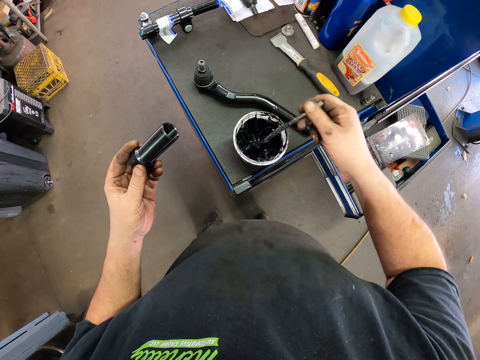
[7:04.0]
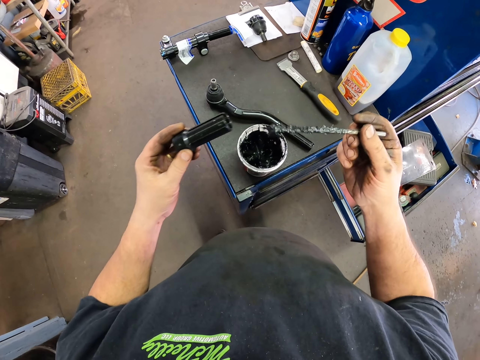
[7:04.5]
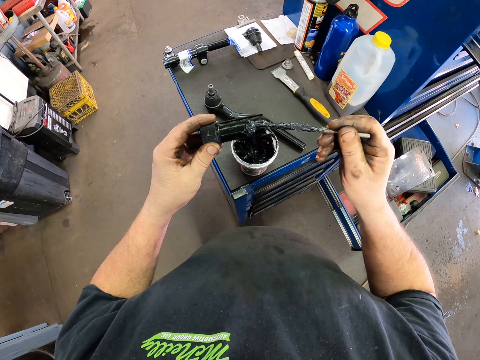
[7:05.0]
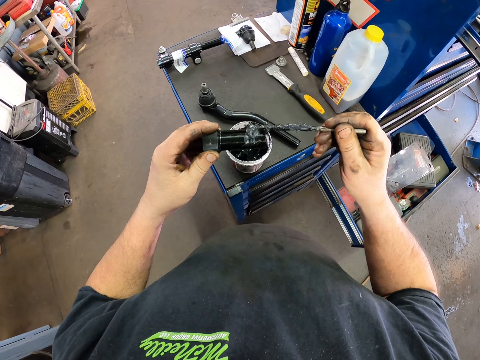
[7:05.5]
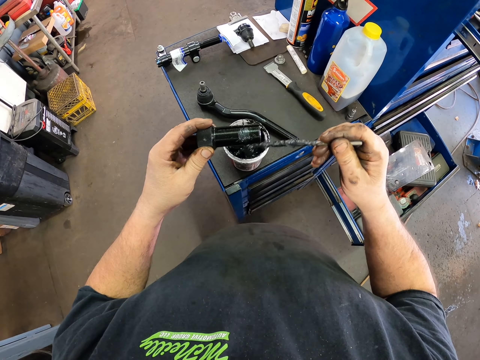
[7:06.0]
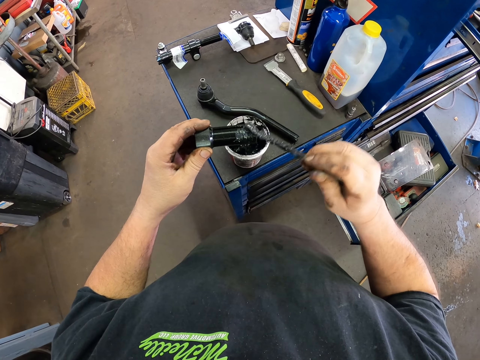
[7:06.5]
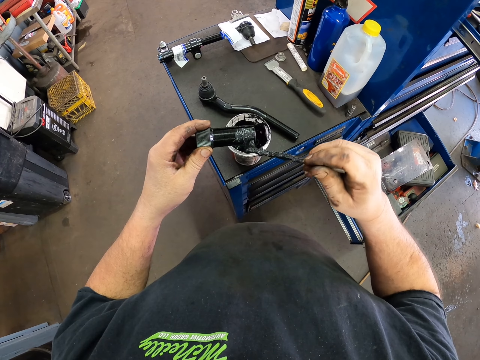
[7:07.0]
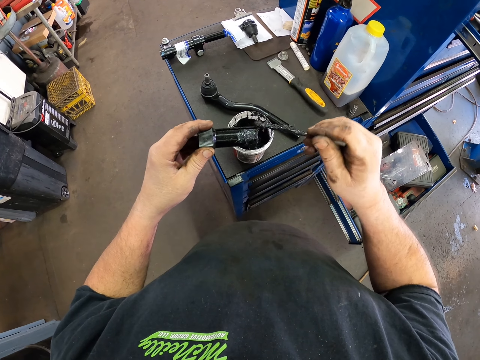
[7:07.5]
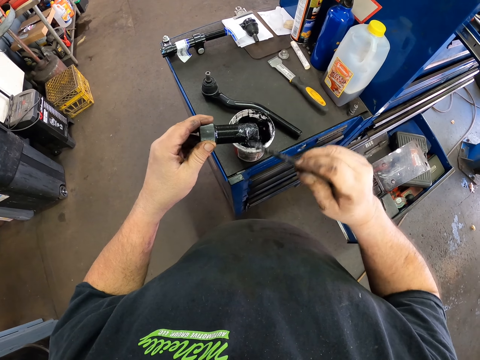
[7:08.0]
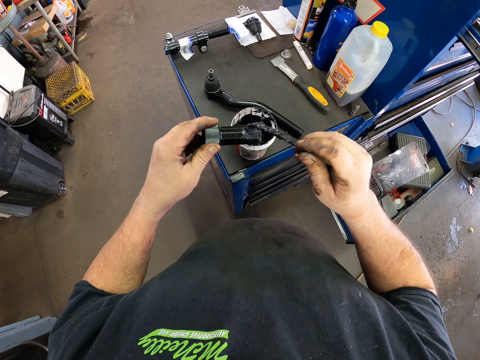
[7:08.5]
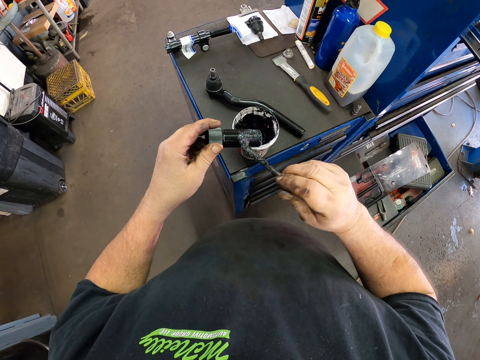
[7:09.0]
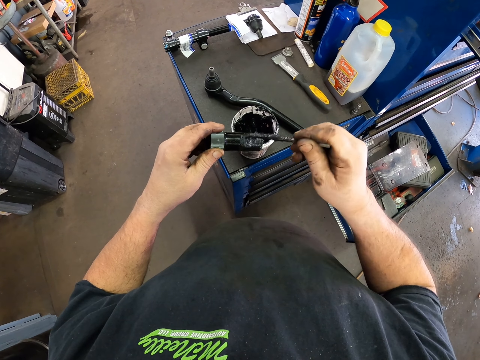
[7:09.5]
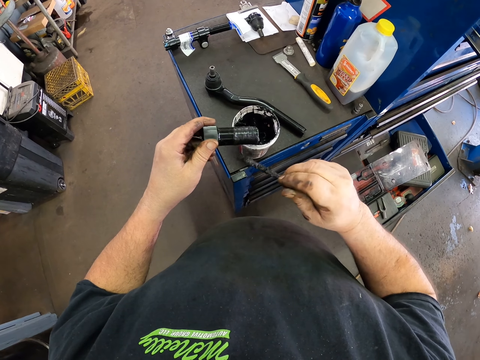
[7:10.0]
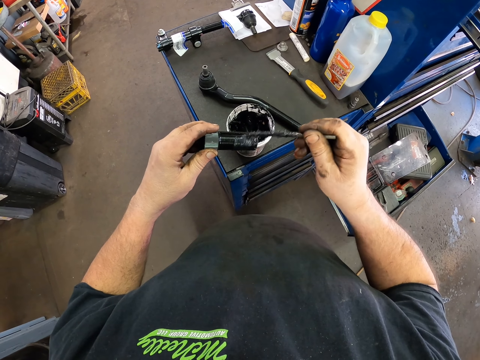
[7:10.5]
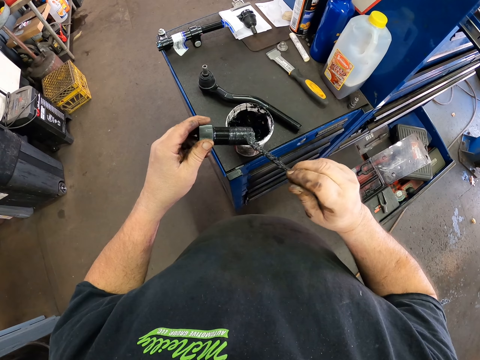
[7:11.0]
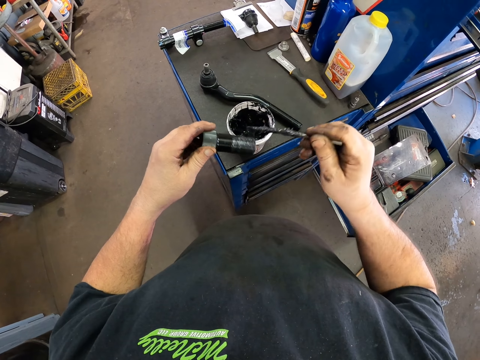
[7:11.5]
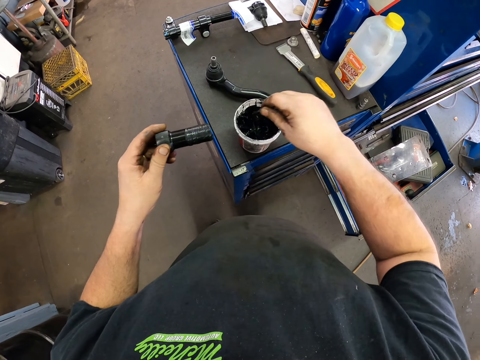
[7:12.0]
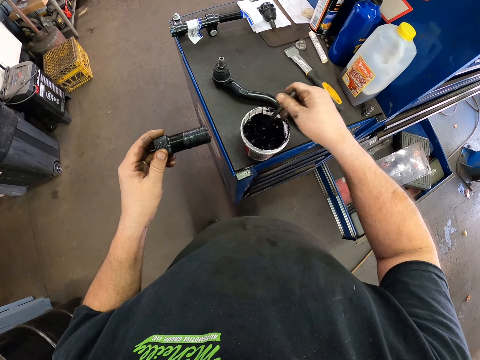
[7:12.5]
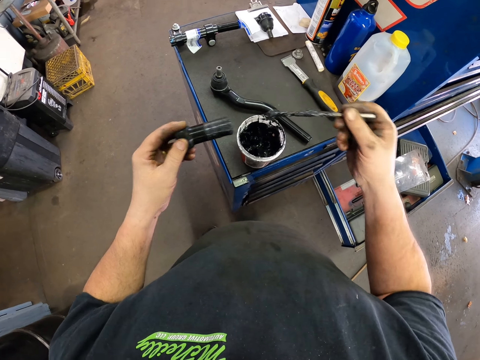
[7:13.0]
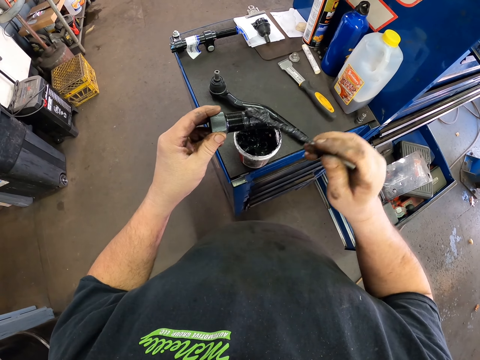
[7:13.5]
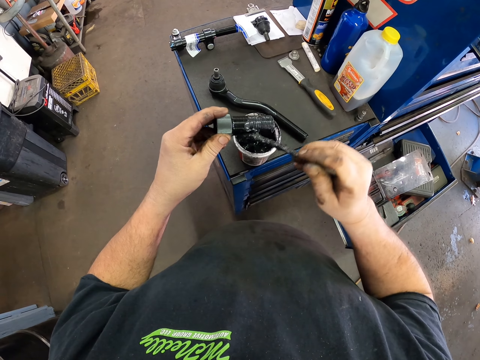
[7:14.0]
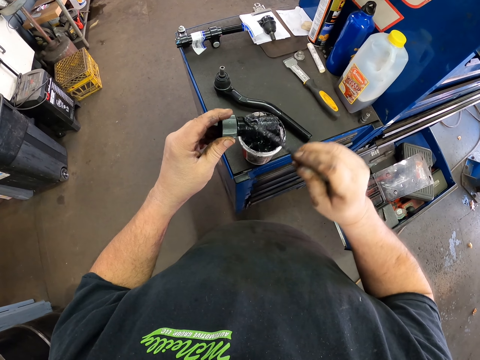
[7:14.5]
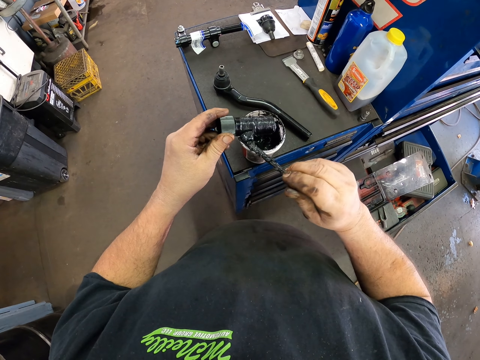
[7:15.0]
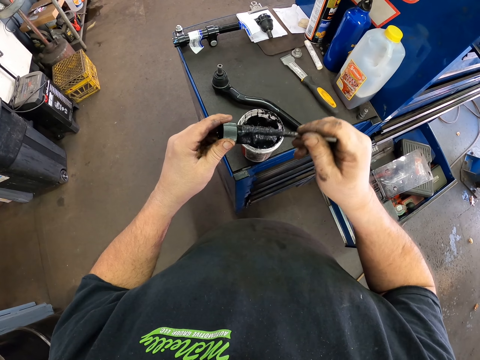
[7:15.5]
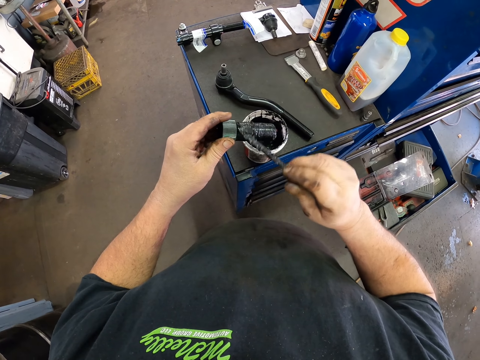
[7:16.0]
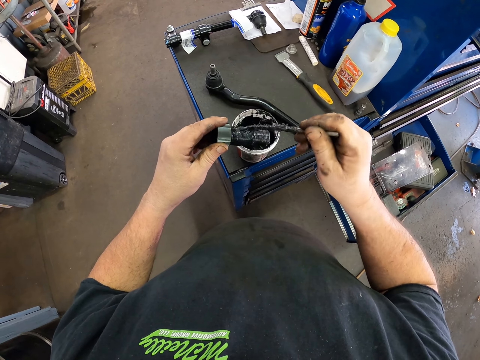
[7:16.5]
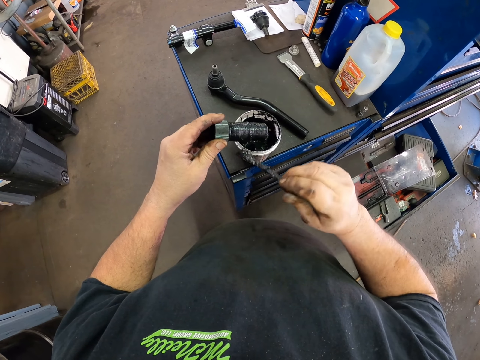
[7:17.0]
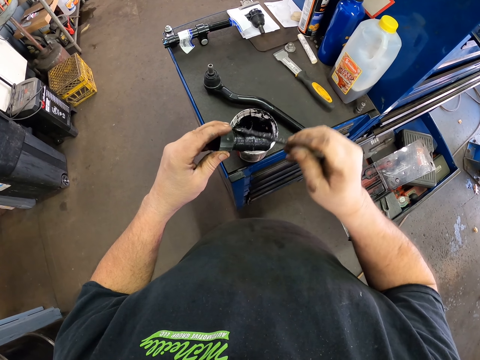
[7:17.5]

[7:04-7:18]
The camera wearer applies grease on the metal piece. They dip the brush in something. They apply something on the metal piece.

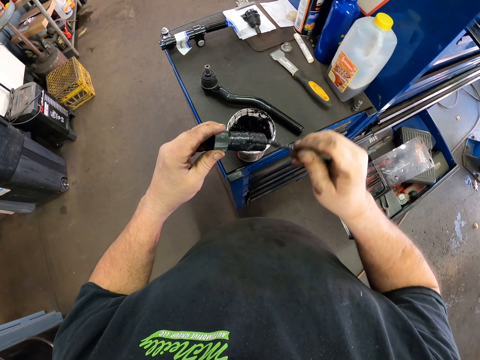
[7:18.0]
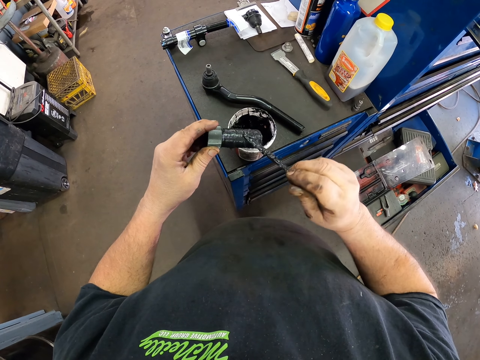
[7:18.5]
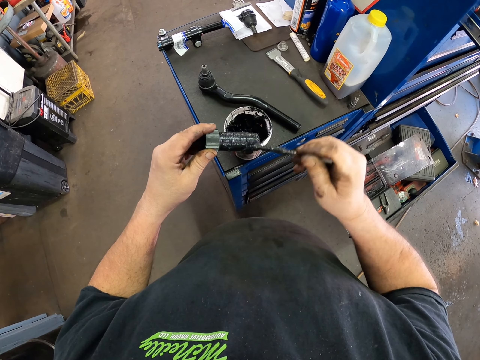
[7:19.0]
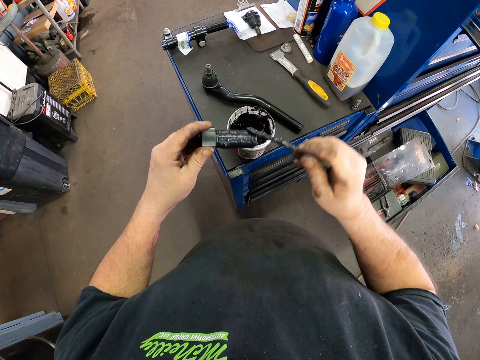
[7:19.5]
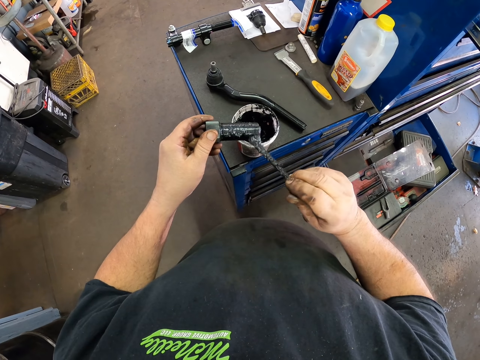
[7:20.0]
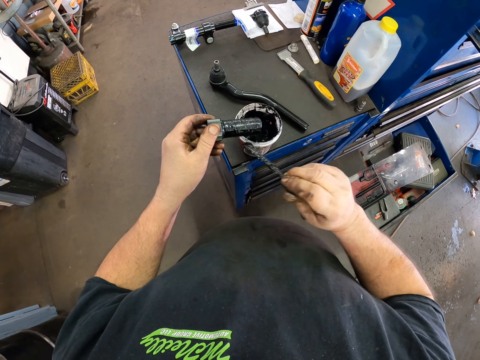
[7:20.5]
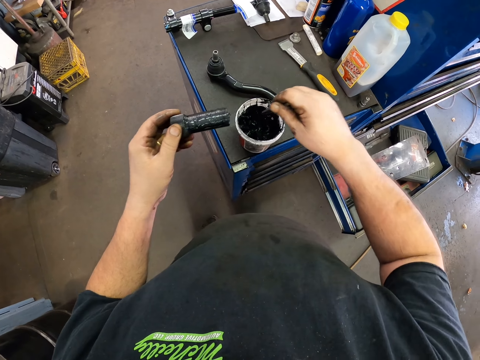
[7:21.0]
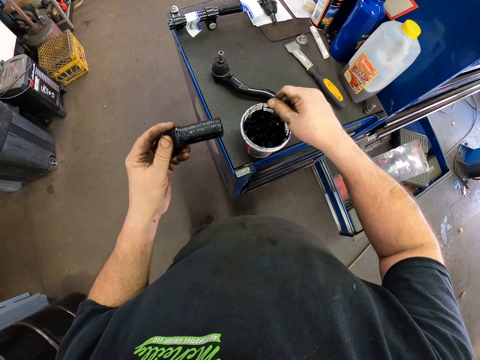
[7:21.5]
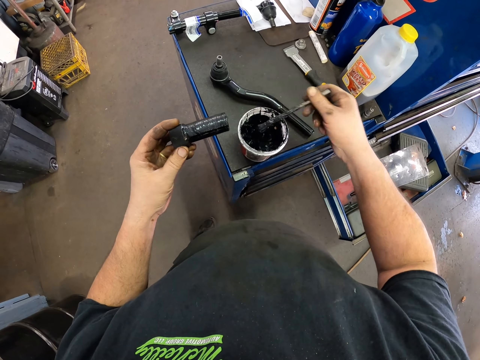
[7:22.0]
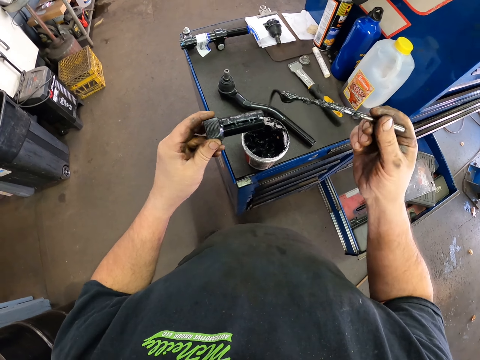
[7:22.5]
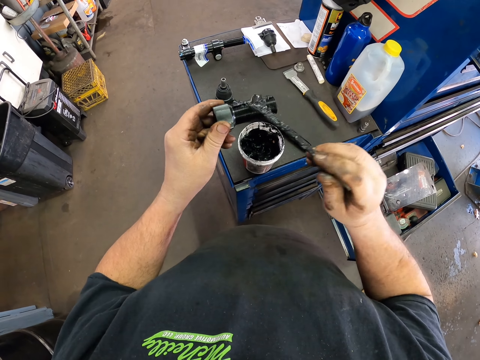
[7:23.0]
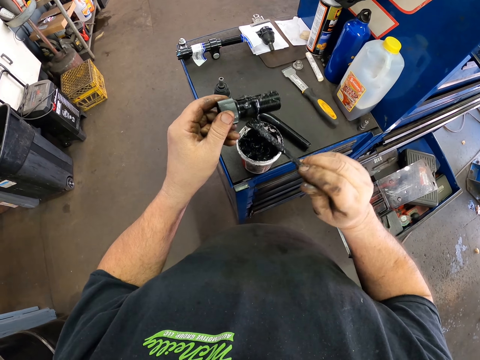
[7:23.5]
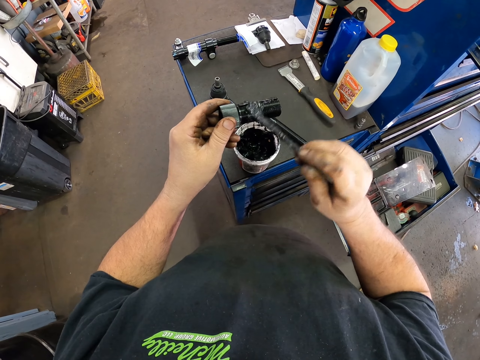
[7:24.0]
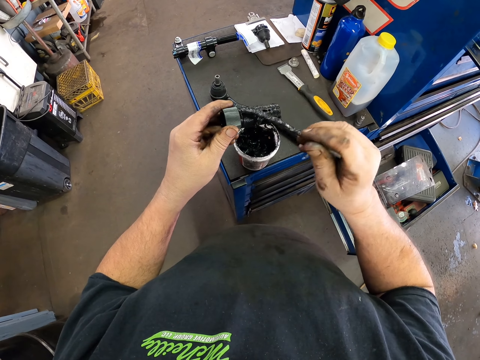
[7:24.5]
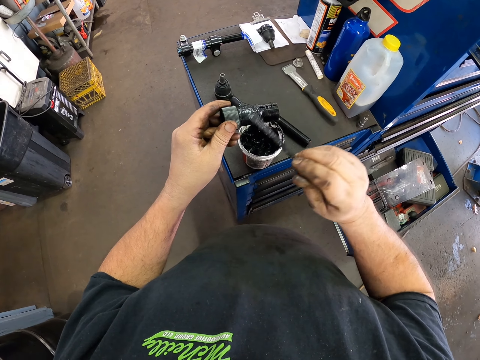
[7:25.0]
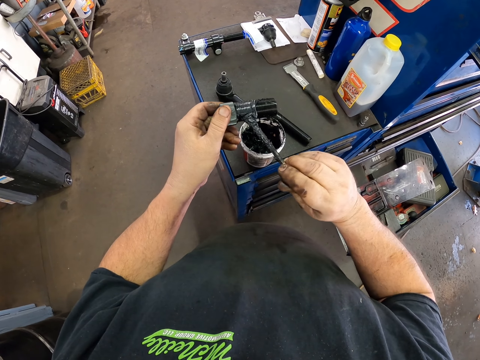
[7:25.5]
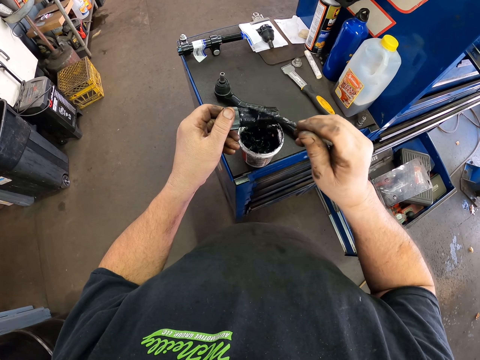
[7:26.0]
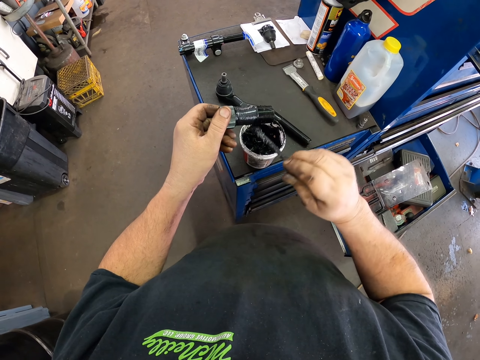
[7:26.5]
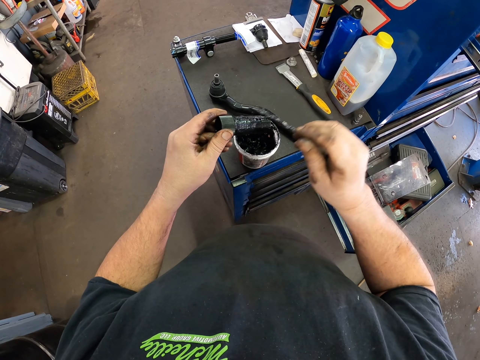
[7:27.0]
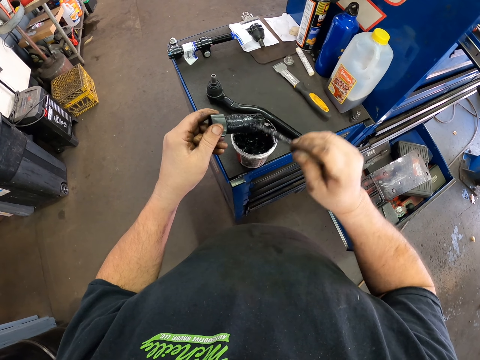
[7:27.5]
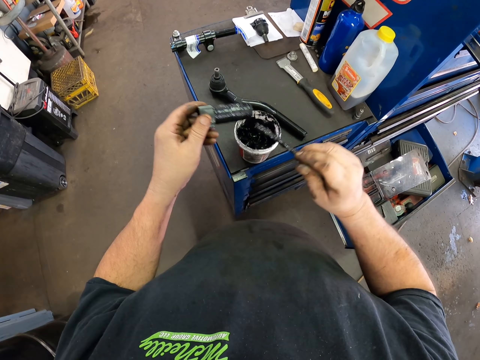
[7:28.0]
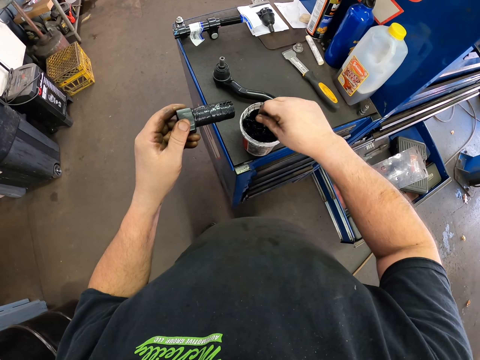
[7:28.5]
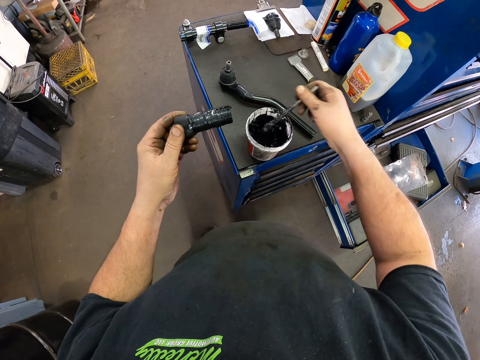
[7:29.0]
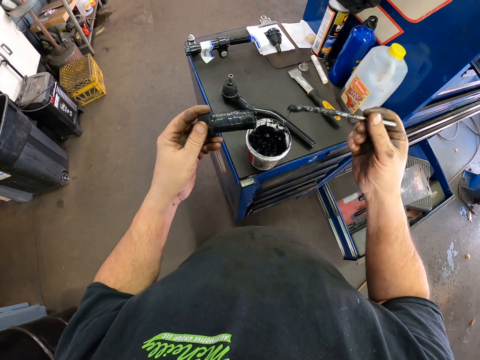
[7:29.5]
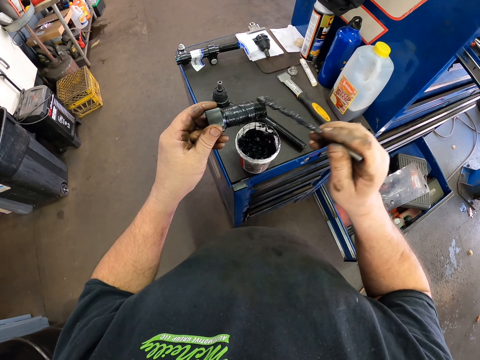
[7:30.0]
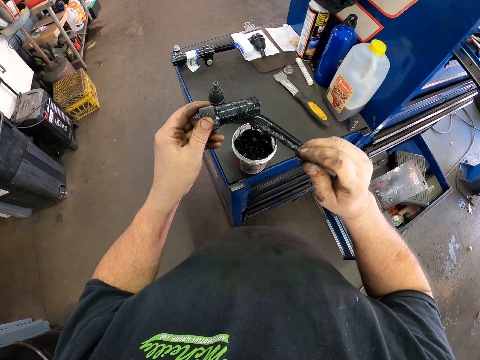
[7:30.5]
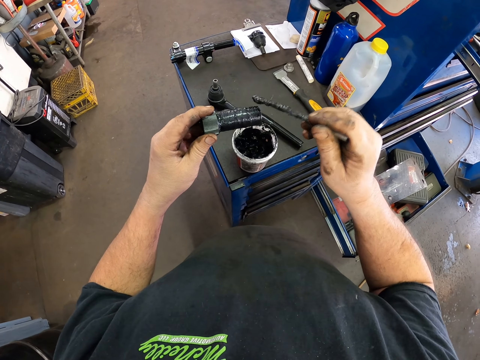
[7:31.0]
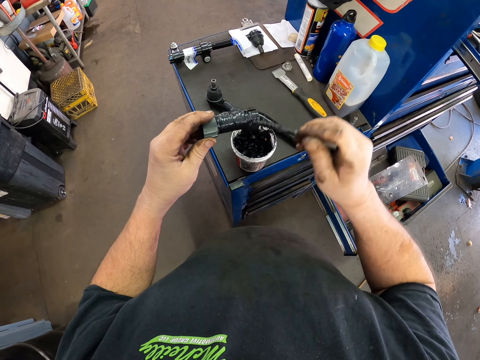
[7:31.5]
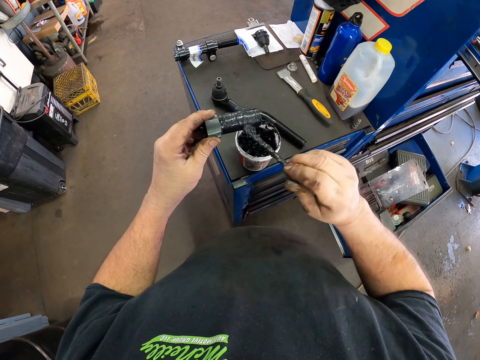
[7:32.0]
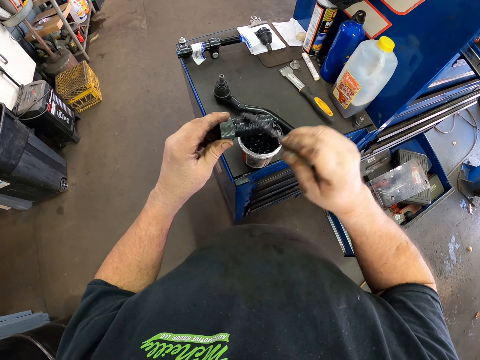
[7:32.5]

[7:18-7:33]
The camera wearer dips the brush in something. They apply something on the metal piece. They dip the brush in something again. They apply something on the metal piece again.
